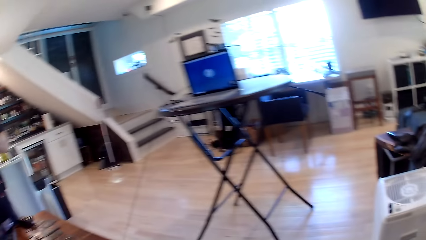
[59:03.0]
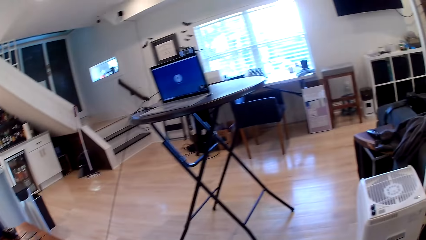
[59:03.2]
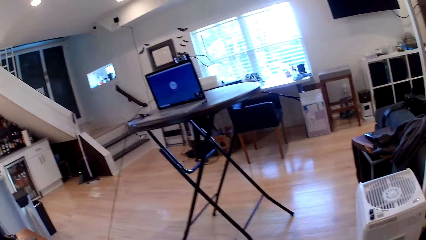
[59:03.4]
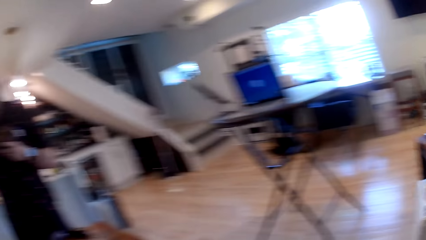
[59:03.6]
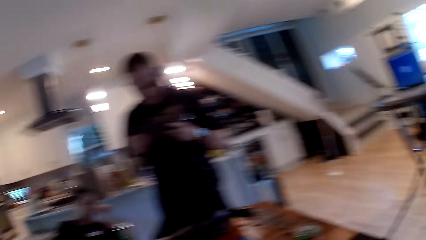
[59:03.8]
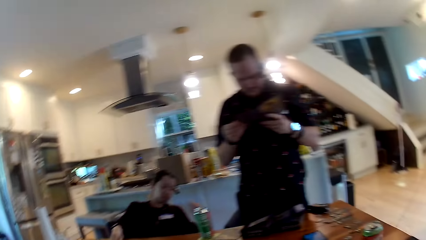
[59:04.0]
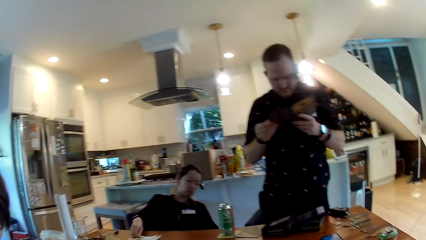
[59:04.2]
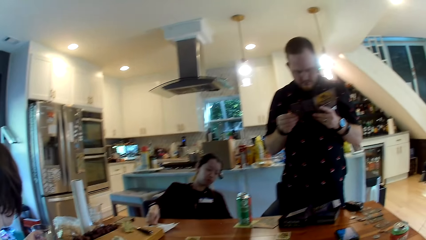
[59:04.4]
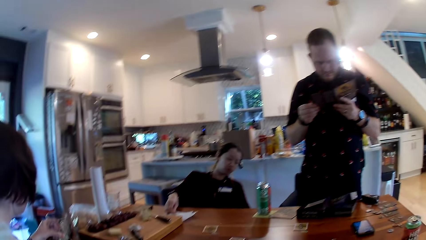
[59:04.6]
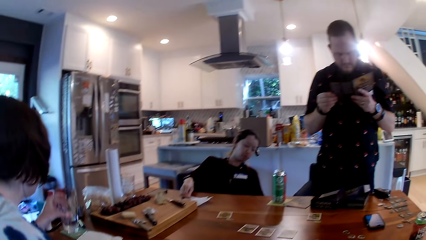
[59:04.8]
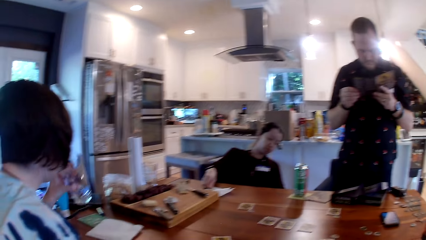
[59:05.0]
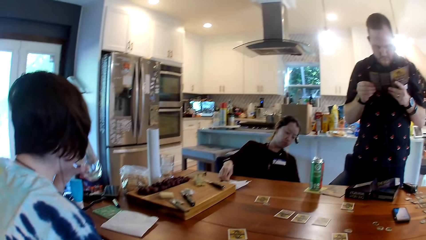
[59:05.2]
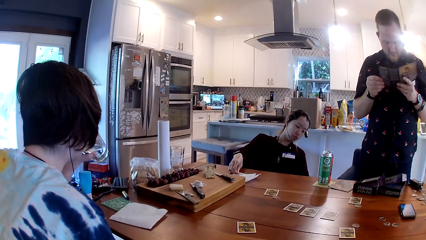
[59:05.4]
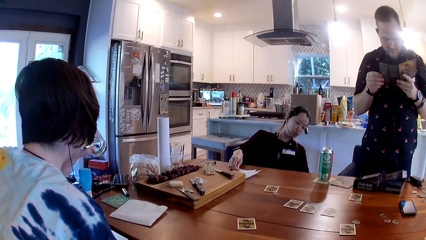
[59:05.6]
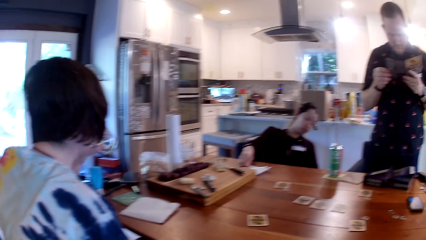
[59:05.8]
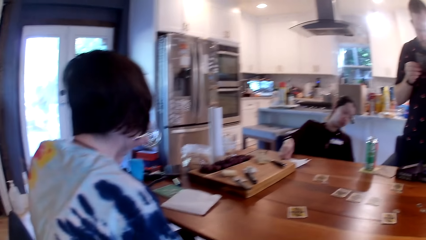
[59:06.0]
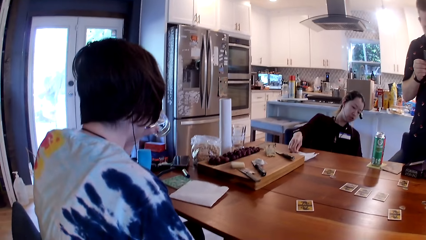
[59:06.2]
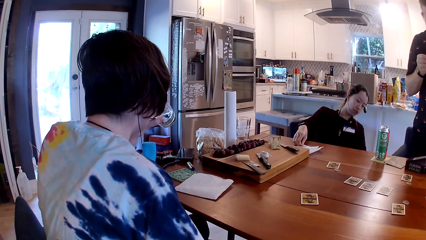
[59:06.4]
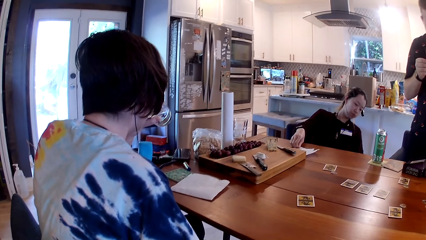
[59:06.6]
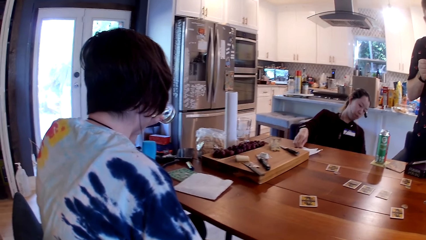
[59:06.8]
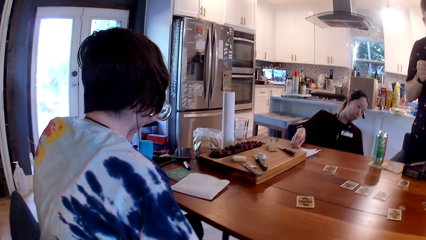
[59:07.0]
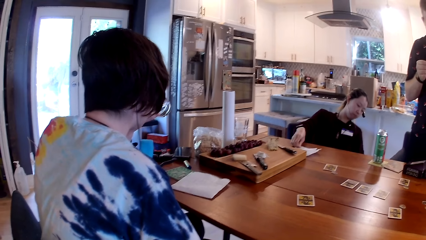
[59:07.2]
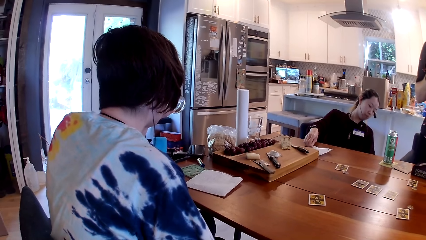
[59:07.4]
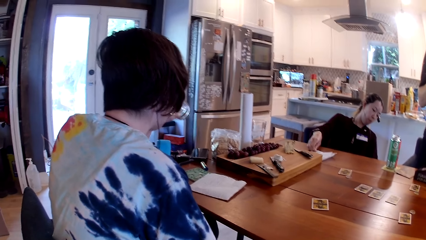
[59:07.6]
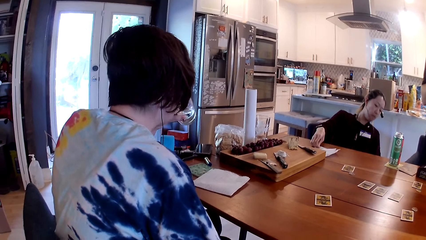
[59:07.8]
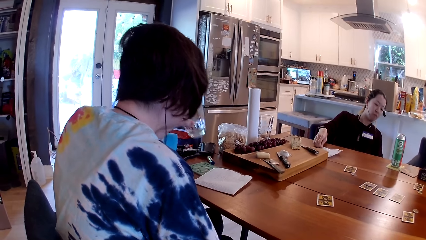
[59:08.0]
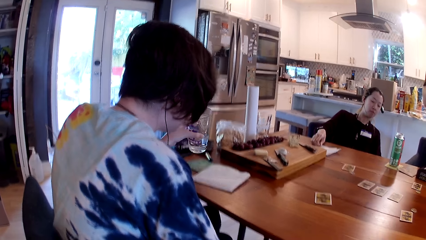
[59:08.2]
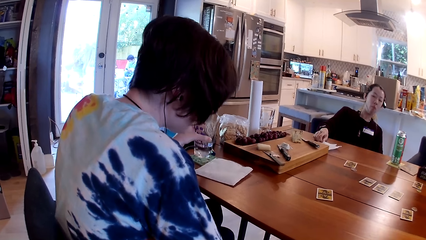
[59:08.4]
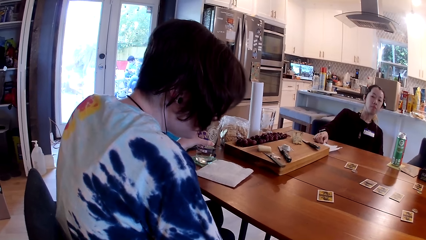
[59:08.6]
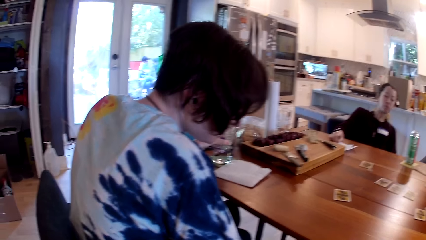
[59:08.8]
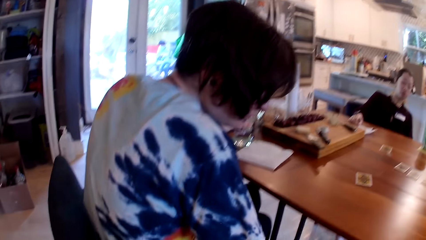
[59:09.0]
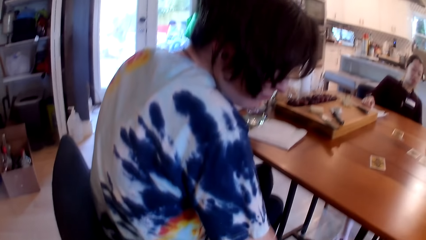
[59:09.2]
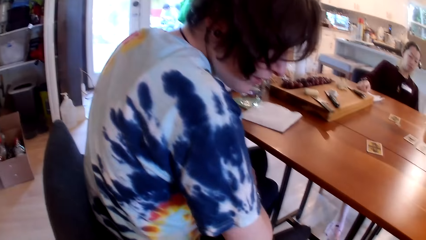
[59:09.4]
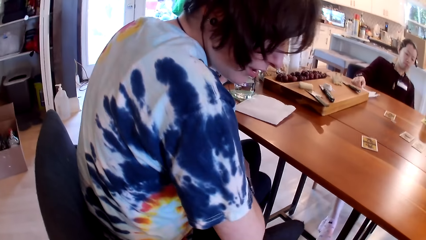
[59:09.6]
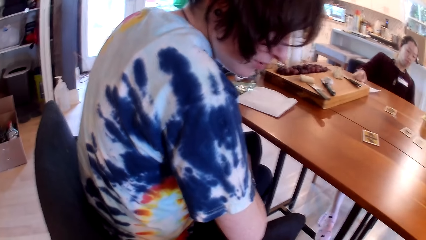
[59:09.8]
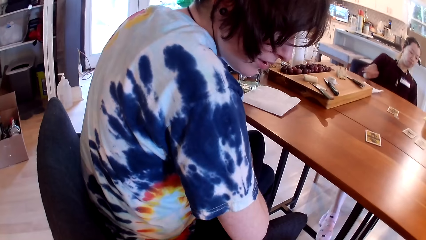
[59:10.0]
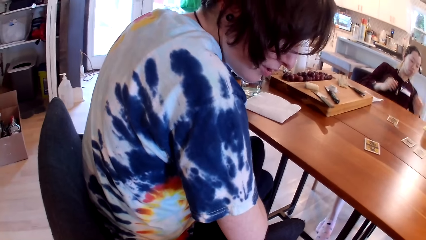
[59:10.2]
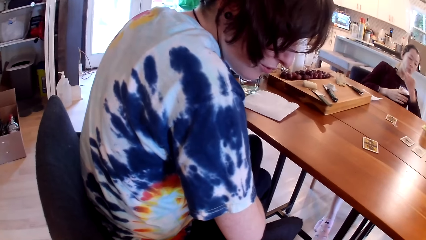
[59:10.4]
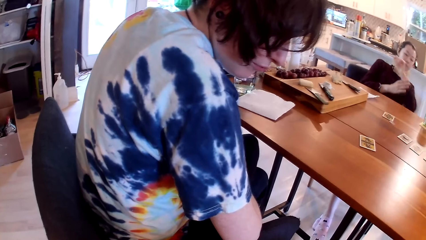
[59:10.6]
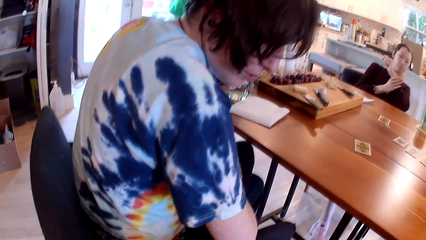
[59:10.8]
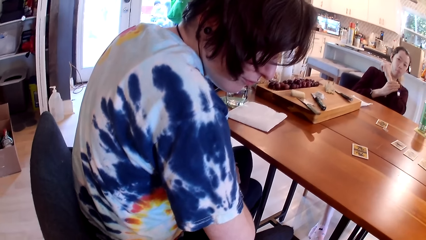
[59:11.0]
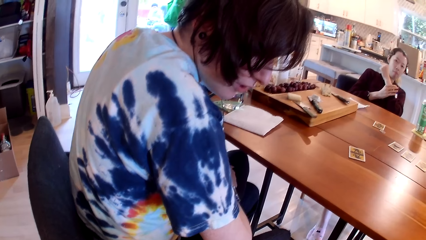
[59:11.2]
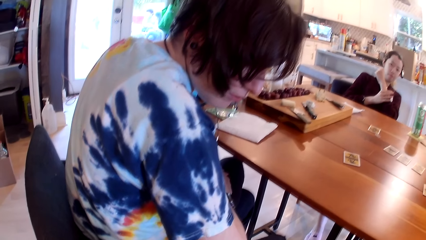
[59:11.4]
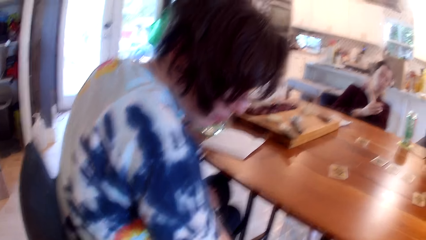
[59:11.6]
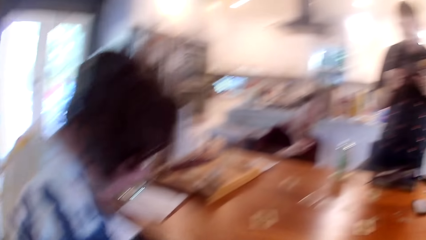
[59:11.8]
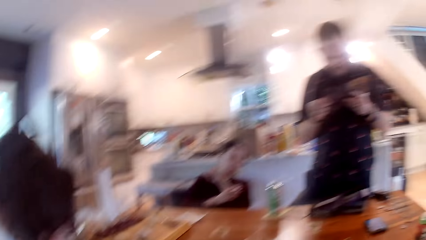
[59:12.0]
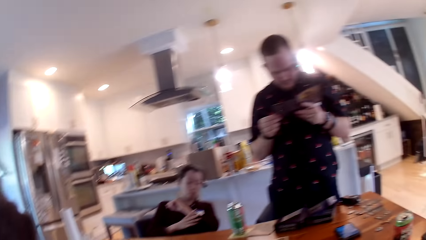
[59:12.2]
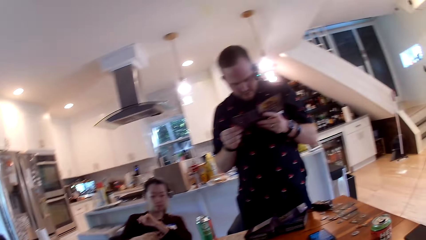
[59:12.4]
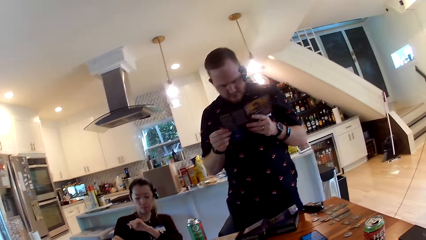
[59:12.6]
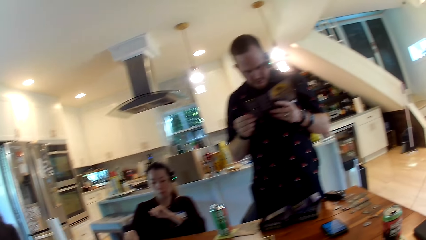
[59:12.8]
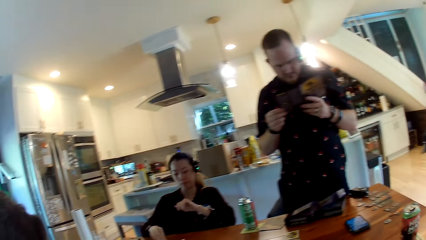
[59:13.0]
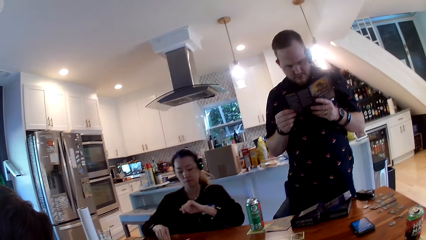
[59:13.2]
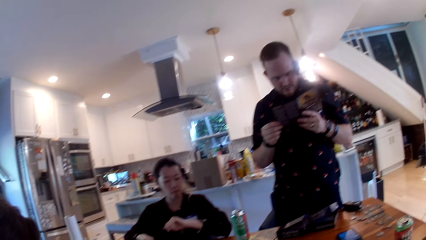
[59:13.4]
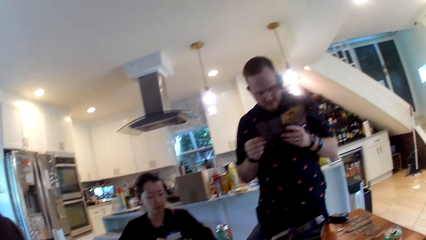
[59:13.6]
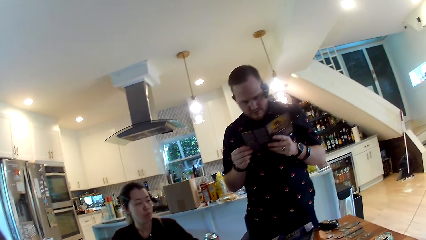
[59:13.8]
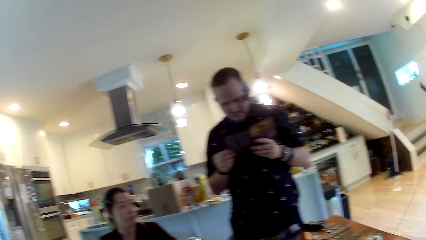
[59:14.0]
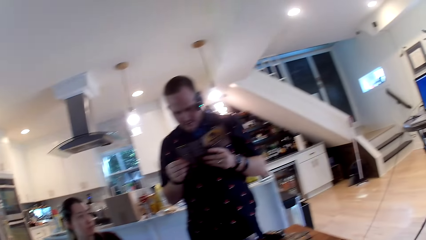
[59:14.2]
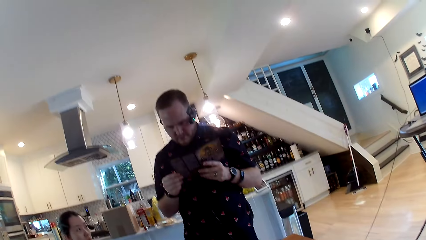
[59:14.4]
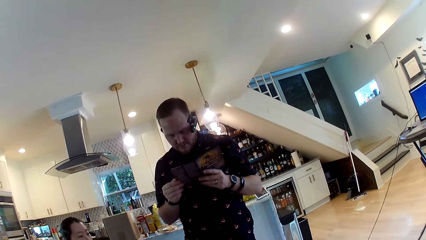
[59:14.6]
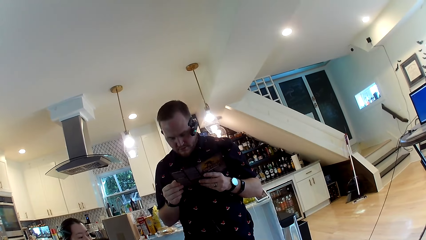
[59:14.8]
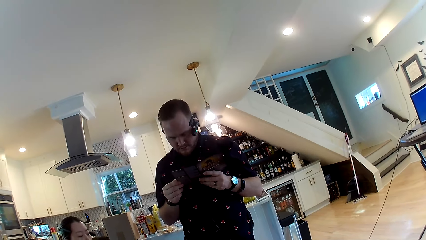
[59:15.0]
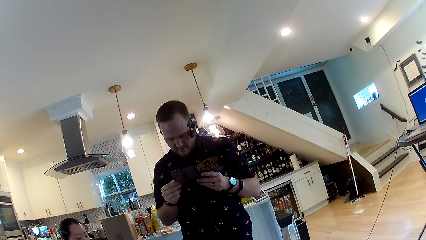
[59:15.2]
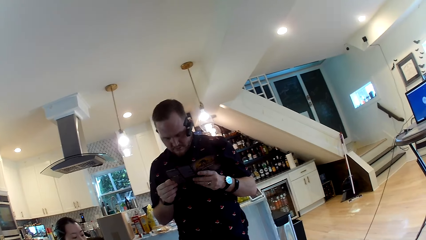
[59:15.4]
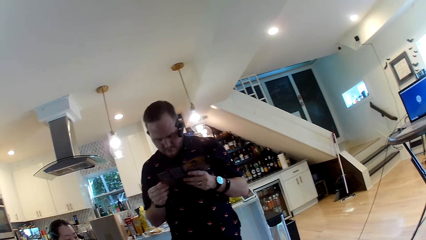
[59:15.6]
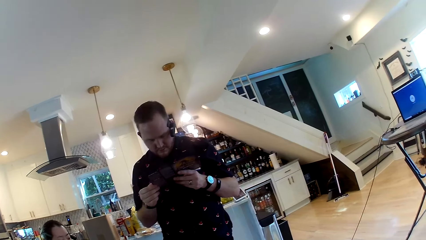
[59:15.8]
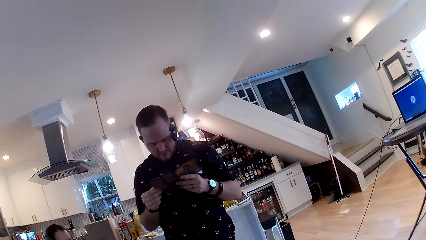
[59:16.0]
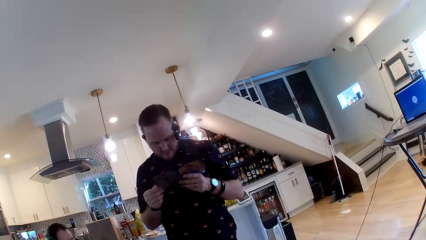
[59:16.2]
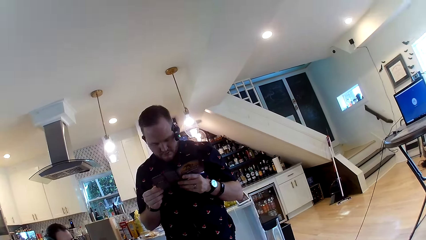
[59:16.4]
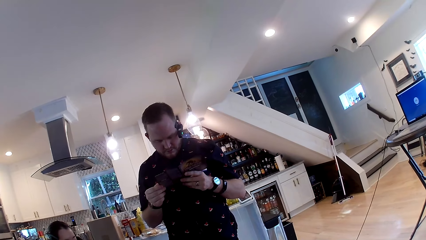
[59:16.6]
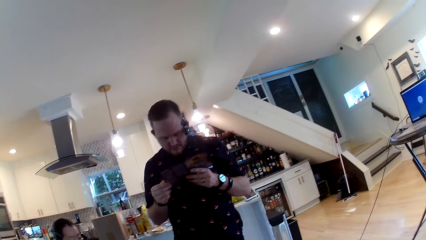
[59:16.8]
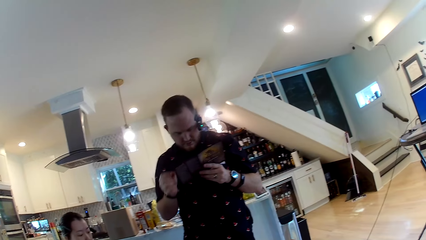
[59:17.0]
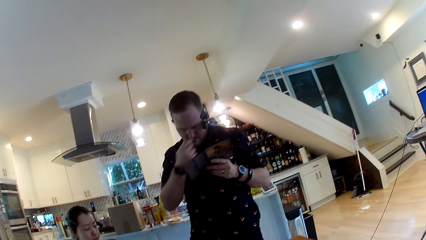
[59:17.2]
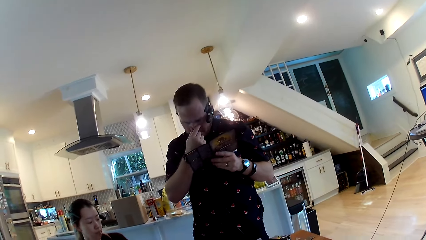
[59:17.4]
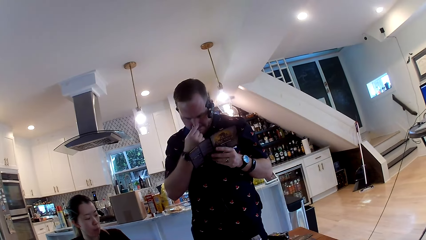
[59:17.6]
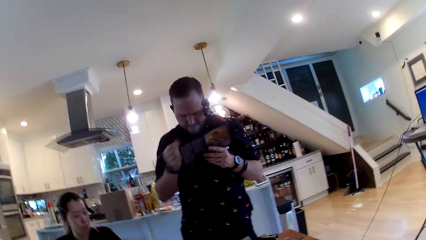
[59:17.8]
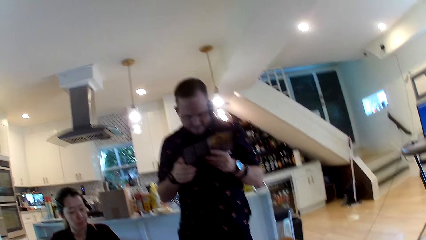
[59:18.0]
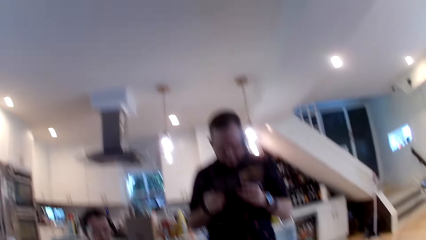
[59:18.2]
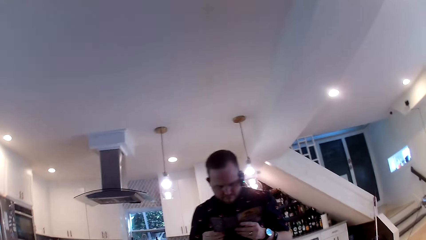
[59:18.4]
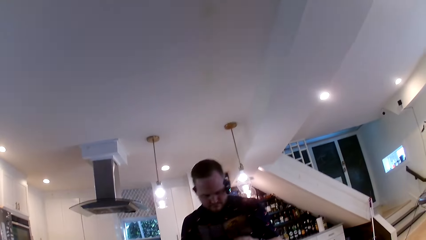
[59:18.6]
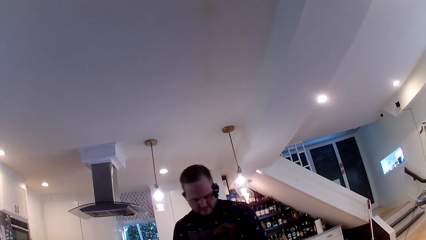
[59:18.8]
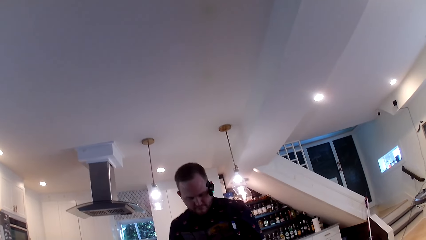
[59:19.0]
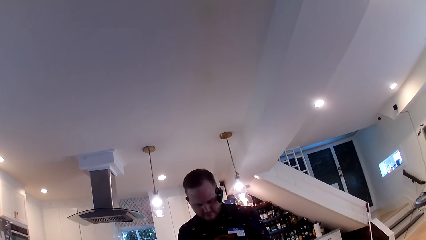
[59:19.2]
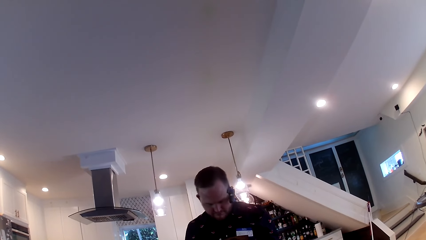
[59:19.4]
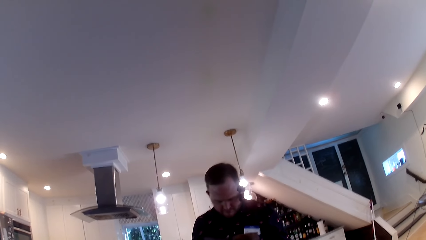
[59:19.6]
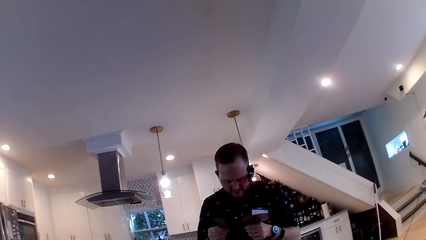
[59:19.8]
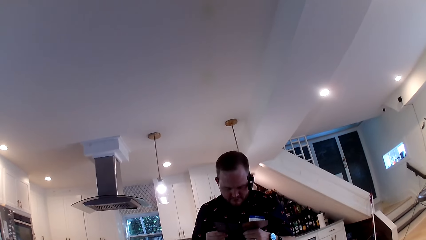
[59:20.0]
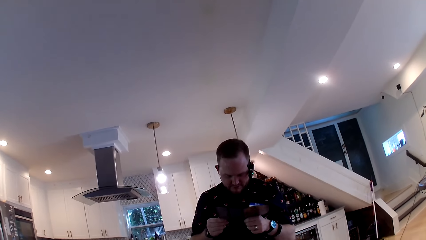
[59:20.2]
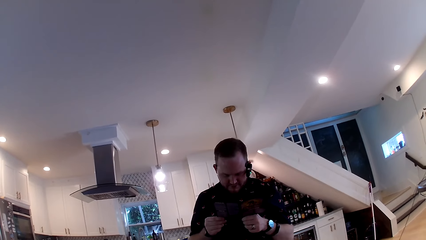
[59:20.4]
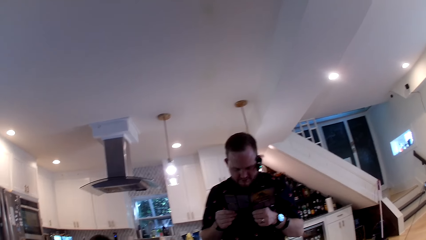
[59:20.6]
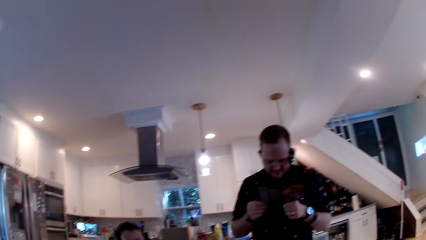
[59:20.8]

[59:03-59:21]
The camera wearer looks on the other side. A woman picks a cup on a drink coaster on the table with her left hand. The camera wearer looks at a man. The woman drinks water from the cup with her left hand. The woman drops the cup on the drink coaster with her left hand. The man reads the pamphlet. The camera wearer looks at the man. The man moves his hand. The camera wearer converses with everyone at the table.
